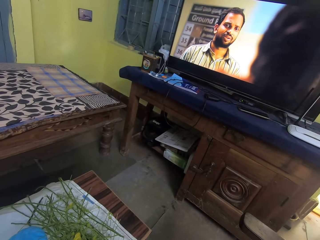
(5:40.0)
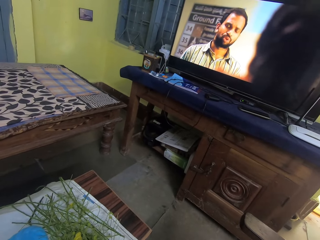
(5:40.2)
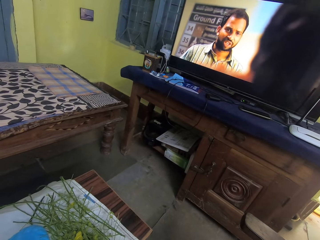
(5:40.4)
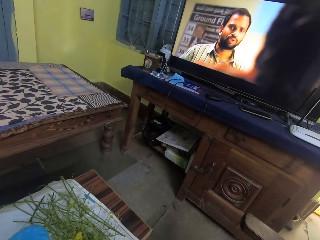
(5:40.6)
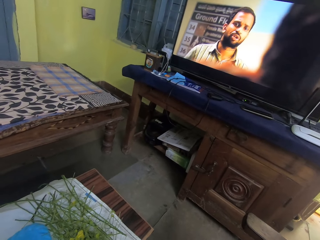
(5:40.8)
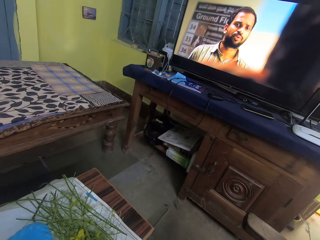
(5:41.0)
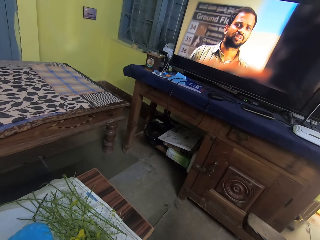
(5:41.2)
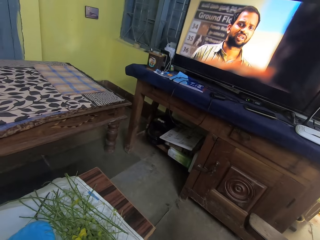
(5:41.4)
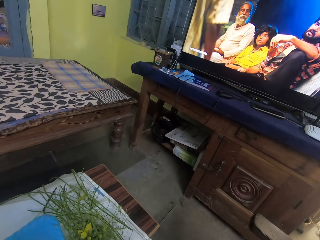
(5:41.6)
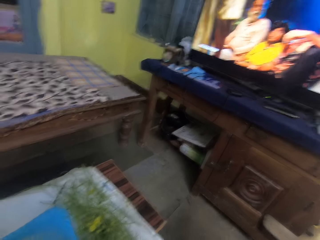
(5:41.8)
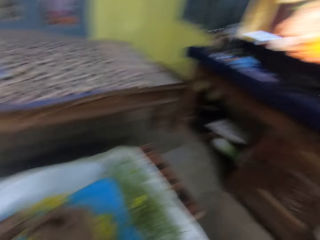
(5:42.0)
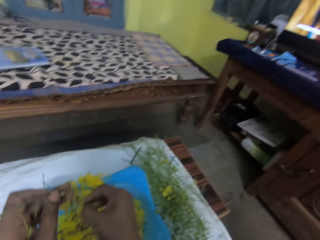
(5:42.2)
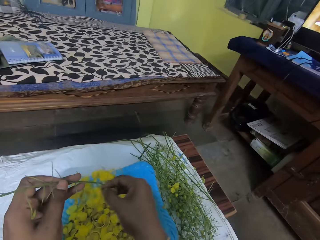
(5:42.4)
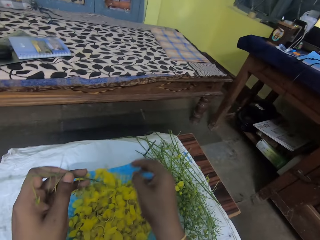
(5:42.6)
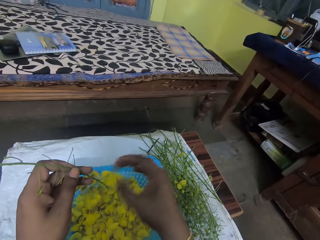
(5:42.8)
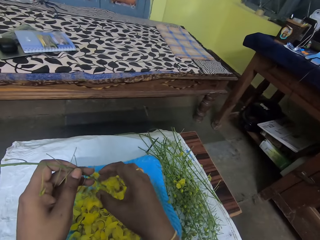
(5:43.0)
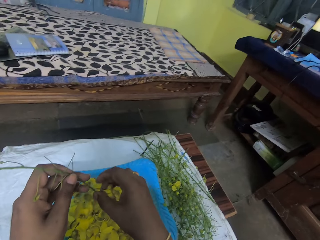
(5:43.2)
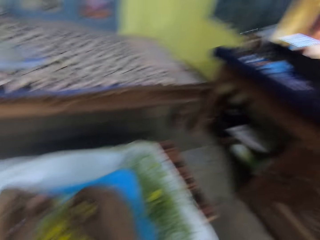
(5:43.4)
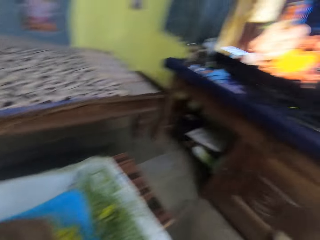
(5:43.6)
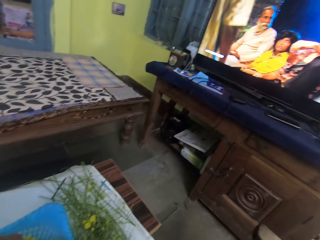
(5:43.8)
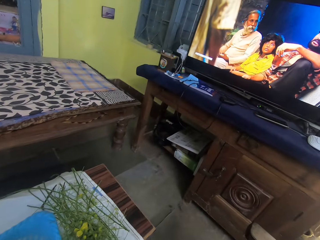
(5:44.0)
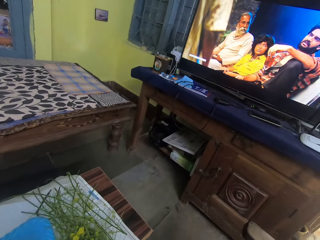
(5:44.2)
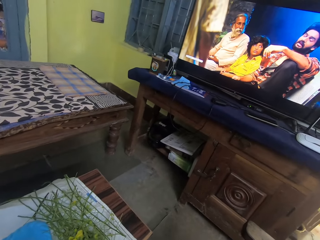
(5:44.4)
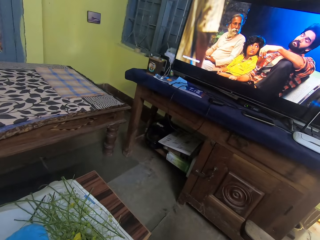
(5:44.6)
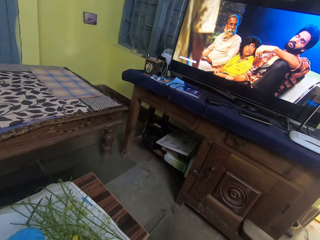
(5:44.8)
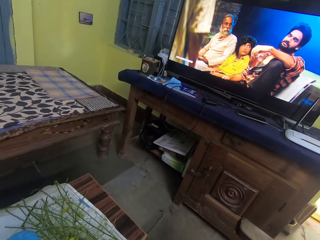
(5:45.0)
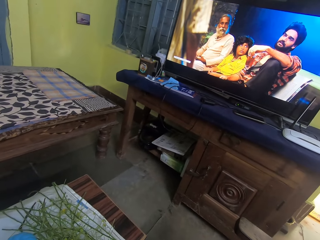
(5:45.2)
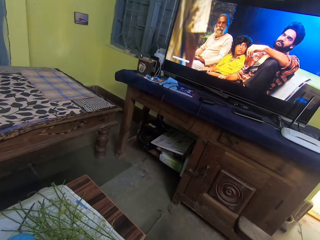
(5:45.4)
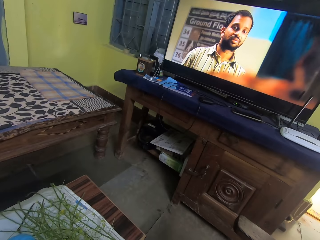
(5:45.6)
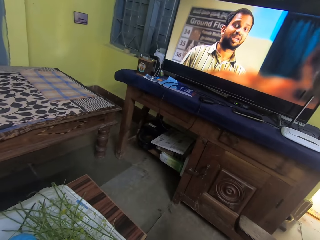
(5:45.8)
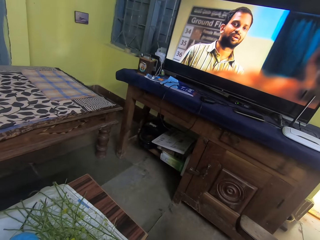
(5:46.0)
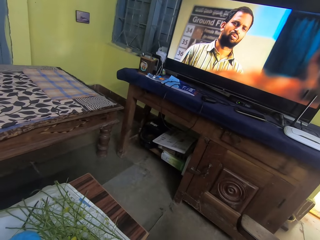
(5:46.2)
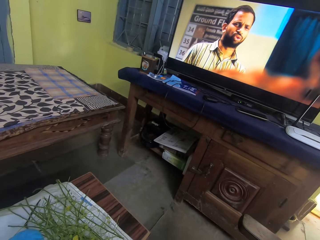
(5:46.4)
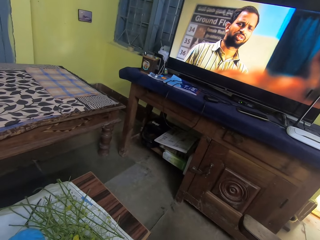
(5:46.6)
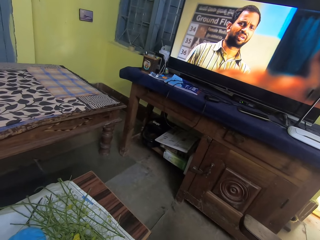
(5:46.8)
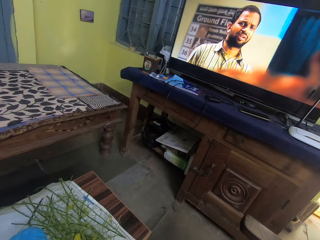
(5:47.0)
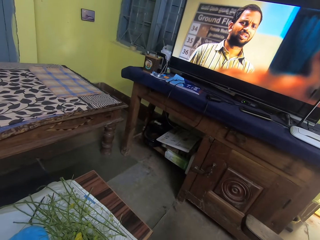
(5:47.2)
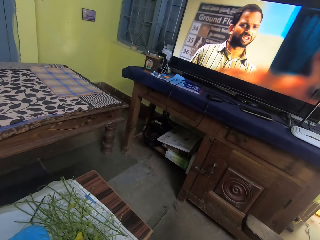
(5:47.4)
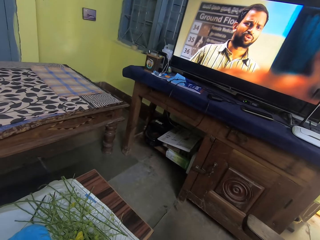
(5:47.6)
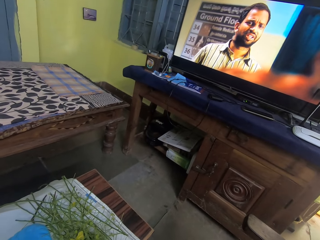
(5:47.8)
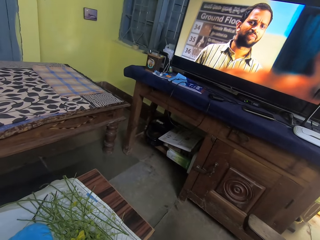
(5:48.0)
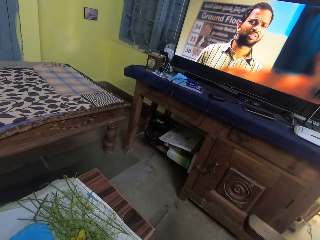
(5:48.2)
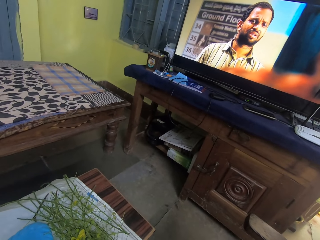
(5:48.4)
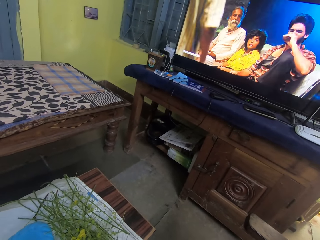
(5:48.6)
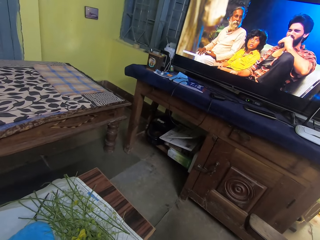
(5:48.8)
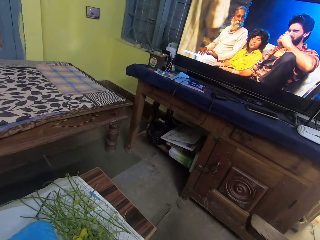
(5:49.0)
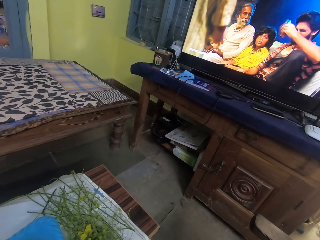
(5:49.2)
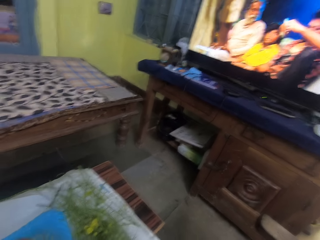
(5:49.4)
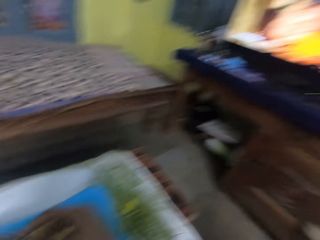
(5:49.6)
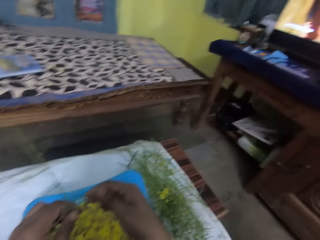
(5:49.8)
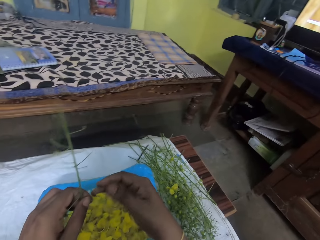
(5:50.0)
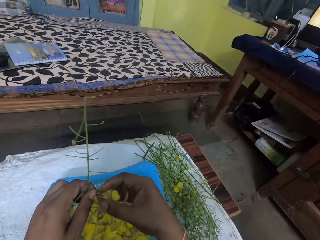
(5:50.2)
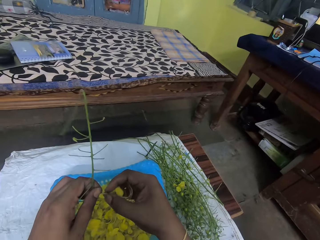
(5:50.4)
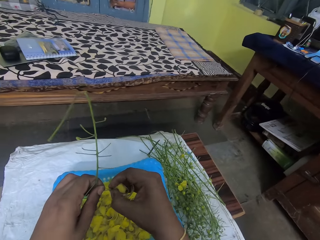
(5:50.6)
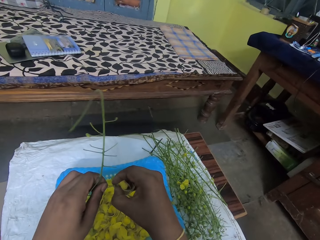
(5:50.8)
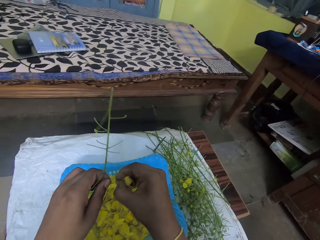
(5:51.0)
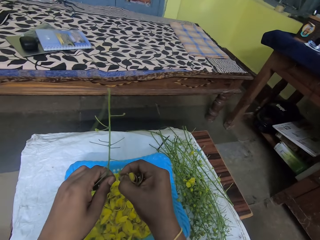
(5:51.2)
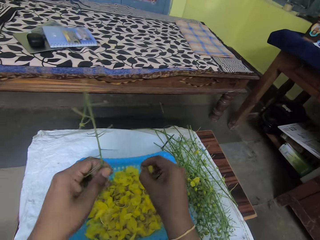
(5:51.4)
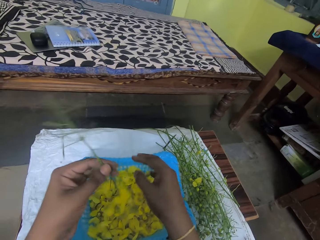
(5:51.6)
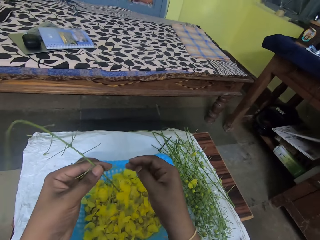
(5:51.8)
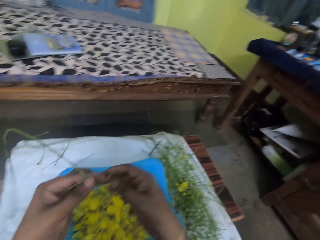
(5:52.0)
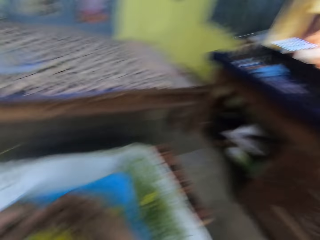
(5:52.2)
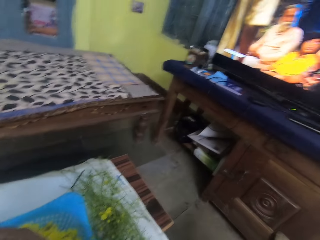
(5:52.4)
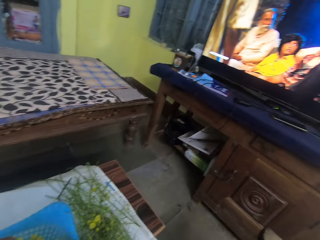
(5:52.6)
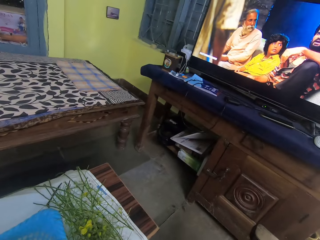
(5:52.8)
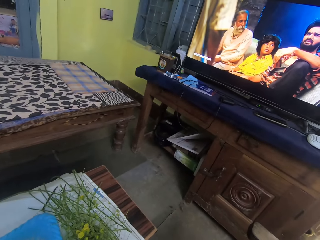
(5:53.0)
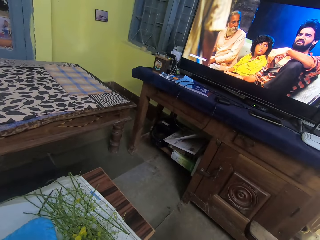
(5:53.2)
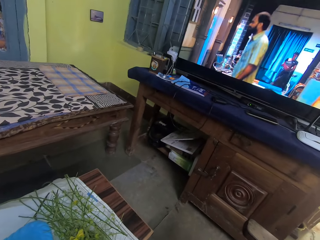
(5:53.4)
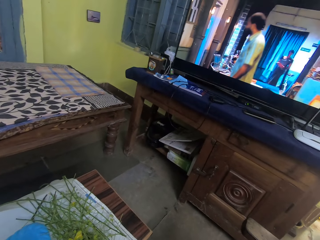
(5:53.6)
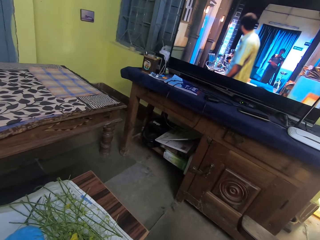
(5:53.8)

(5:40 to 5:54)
The camera wearer plucks an Amaltaas flower from the branch of Amaltaas flower with her right hand. She drops the Amaltaas flower into the plastic colander on the table with her right hand. She plucks an Amaltaas flower from the branch of Amaltaas flower with her right hand. She watches the movie in the screen. She drops the Amaltaas flower into the plastic colander on the table with her right hand. She plucks an Amaltaas flower from the branch of Amaltaas flower with her right hand. She drops the Amaltaas flower into the plastic colander on the table with her right hand. She watches the TV set.

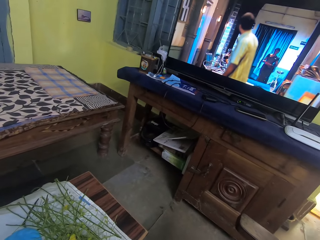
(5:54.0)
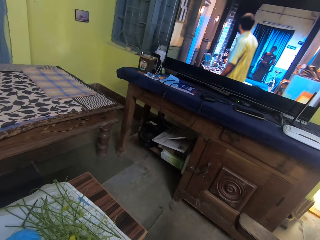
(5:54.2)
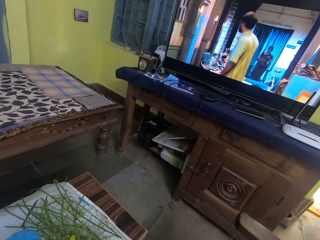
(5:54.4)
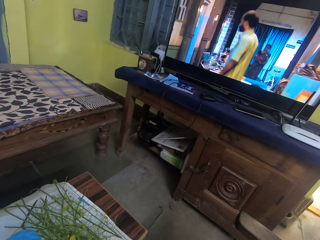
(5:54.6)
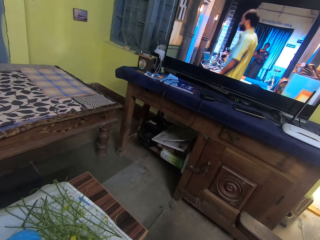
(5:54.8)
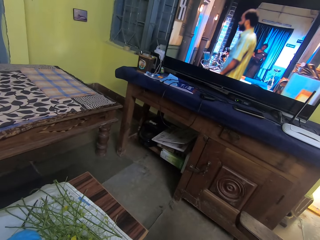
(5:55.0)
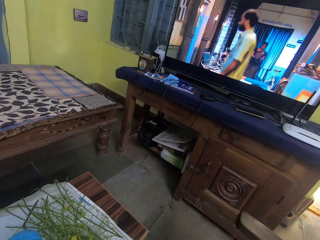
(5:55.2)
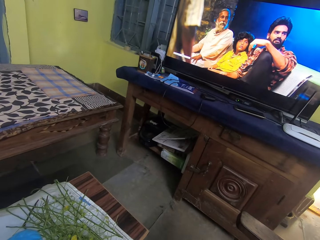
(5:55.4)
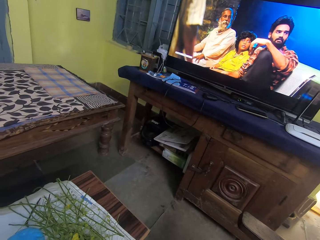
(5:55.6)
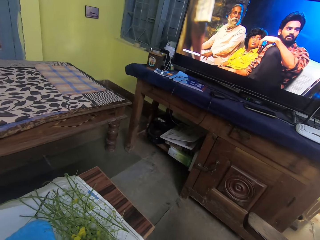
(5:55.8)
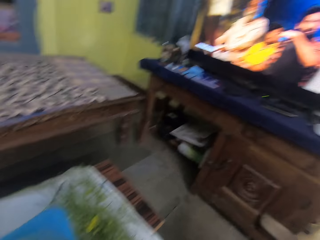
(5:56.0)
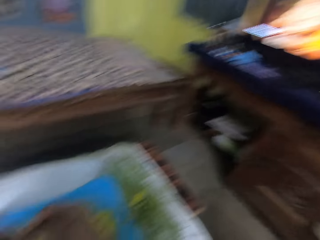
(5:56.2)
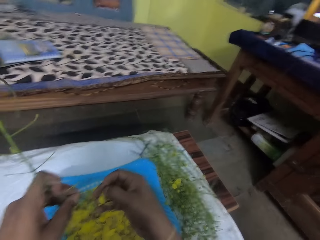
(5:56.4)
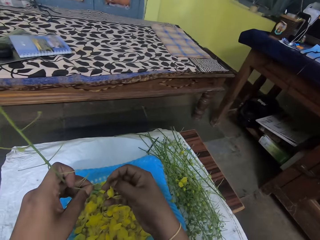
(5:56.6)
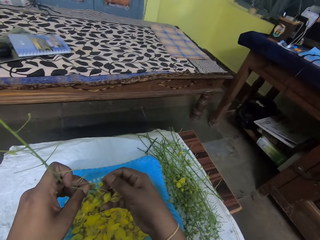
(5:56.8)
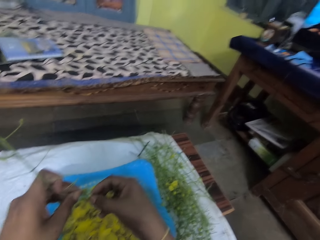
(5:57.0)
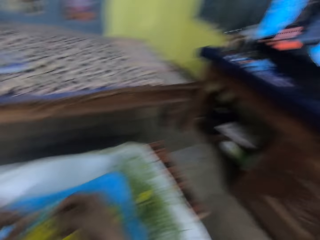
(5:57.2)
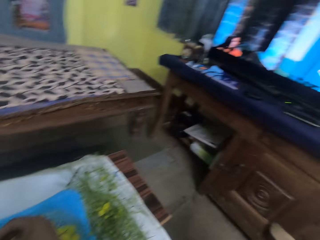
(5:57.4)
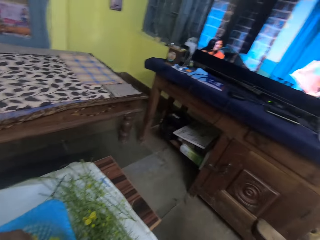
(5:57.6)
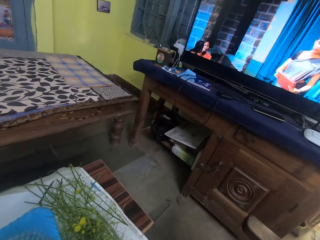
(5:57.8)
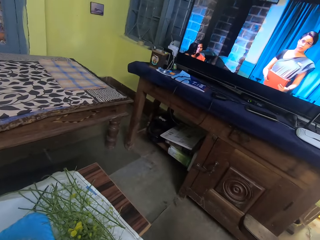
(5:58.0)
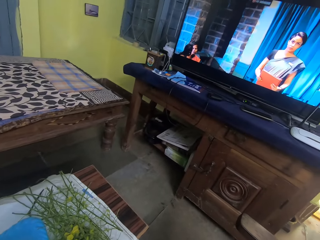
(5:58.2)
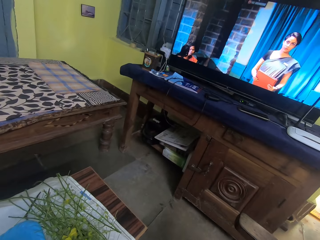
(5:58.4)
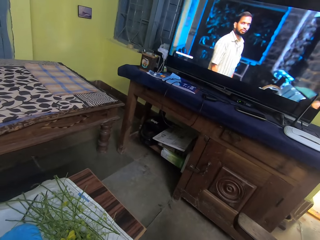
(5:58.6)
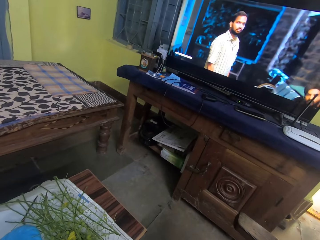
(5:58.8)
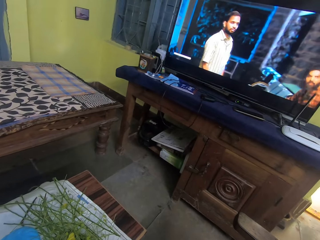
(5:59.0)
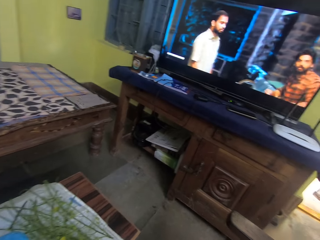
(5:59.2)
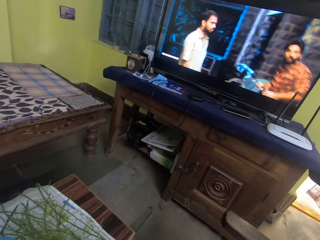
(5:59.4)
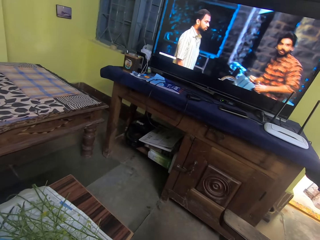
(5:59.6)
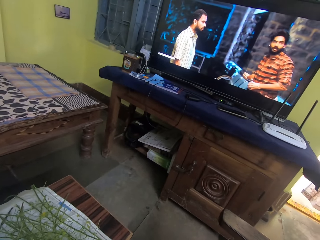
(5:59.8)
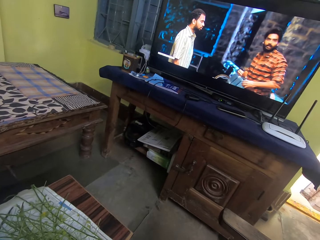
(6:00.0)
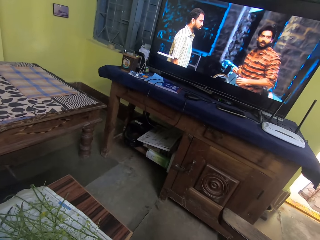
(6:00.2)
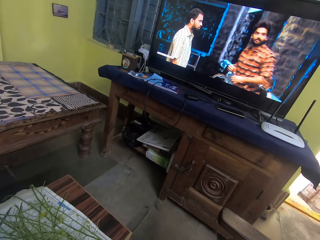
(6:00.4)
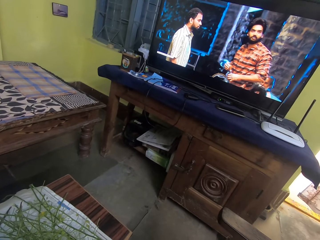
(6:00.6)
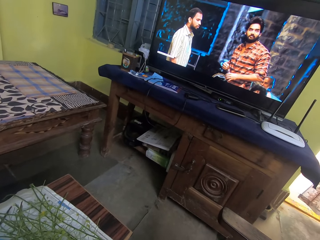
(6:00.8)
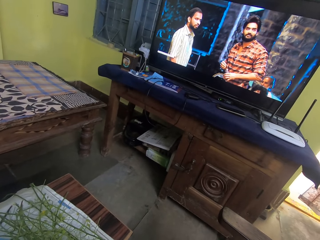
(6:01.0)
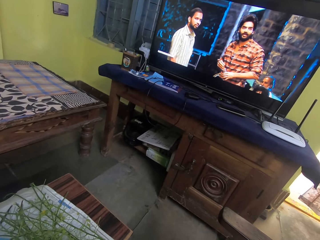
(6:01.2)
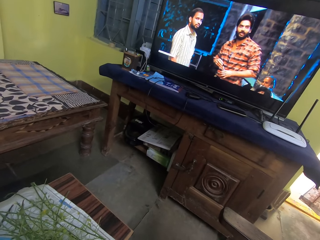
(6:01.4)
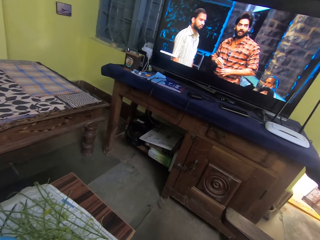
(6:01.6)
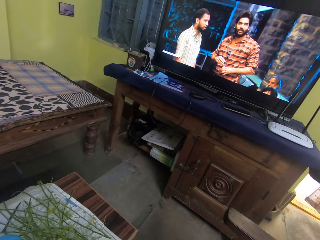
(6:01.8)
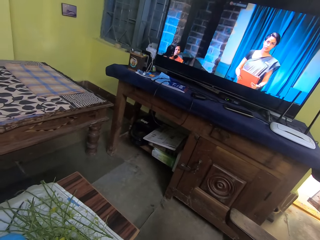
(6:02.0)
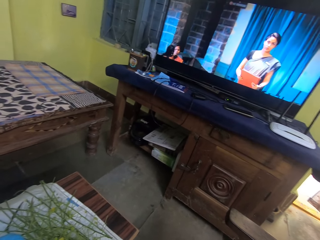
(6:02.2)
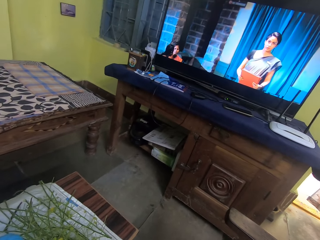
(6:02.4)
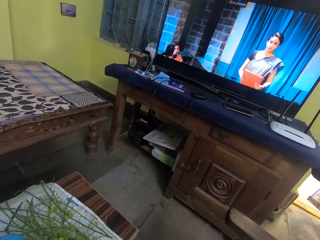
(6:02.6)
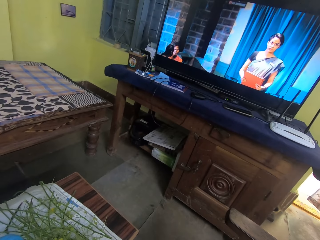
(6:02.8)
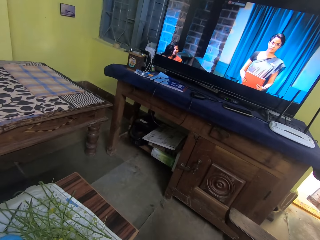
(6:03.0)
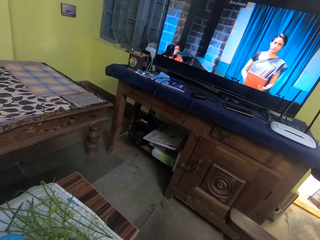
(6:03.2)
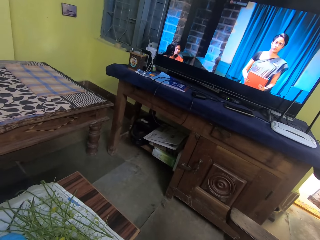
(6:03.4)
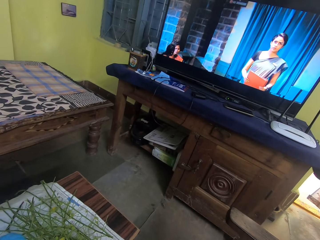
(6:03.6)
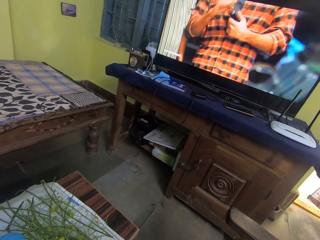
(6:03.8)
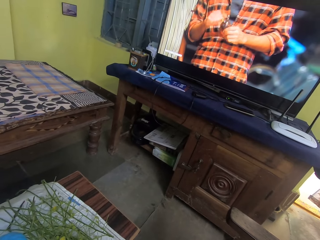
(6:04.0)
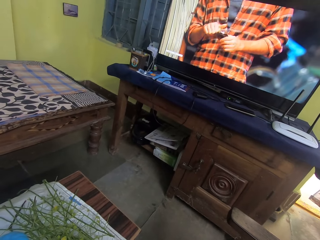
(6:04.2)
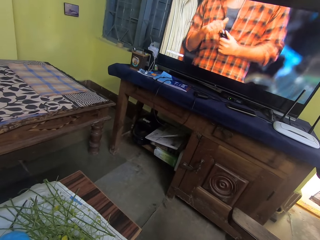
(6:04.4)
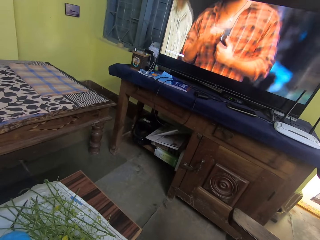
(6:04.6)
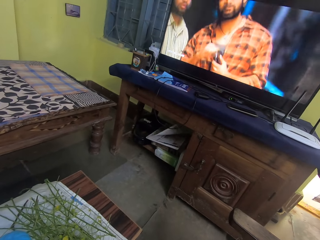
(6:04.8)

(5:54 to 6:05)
The camera wearer watches the movie in the screen. She plucks an Amaltaas flower from the branch of Amaltaas flower with her right hand.
